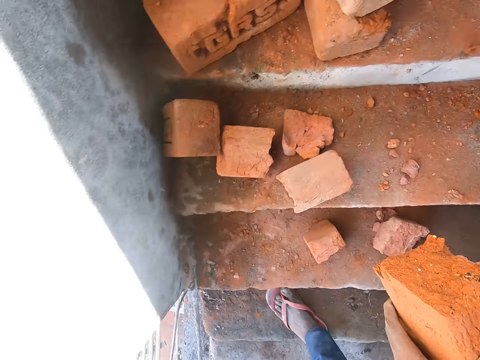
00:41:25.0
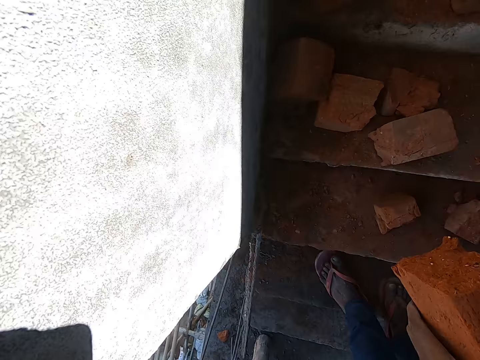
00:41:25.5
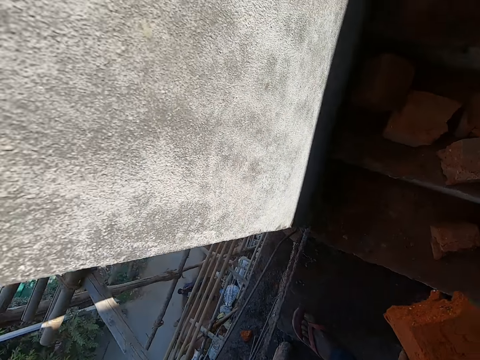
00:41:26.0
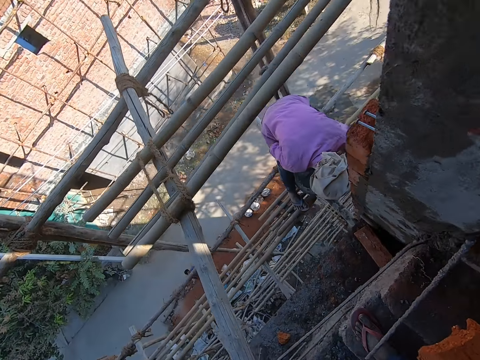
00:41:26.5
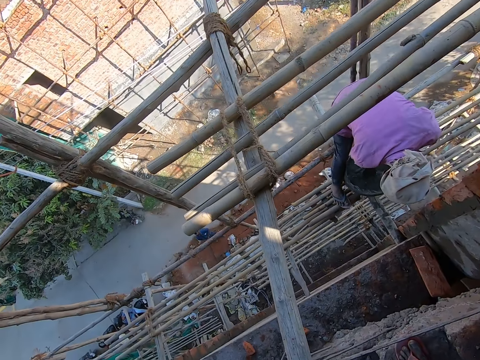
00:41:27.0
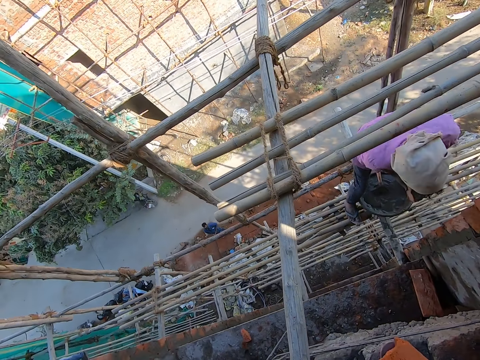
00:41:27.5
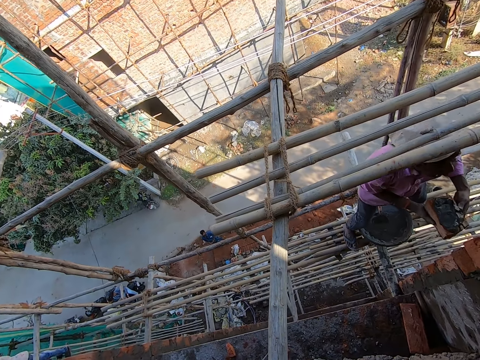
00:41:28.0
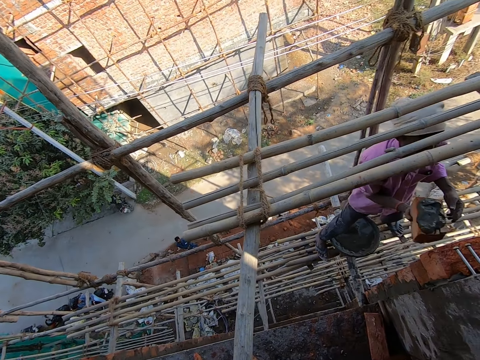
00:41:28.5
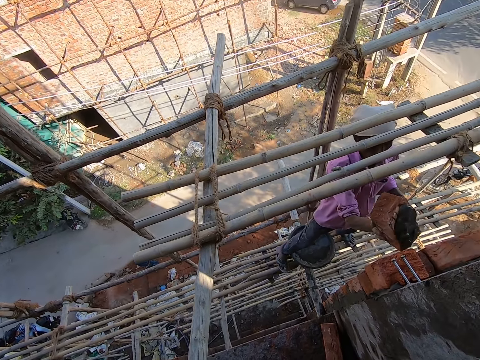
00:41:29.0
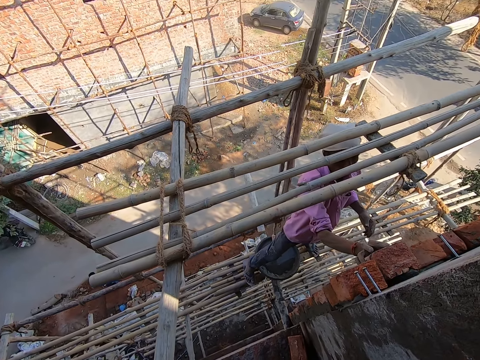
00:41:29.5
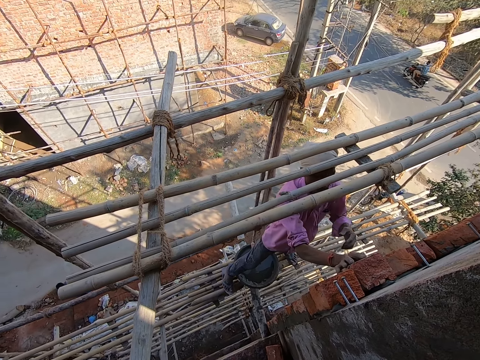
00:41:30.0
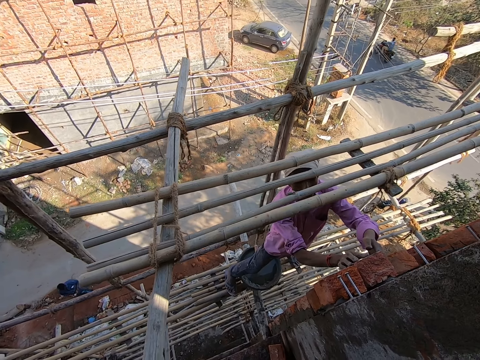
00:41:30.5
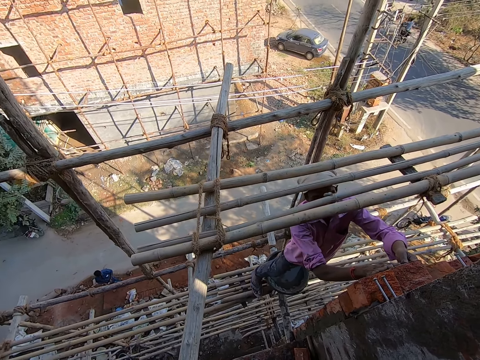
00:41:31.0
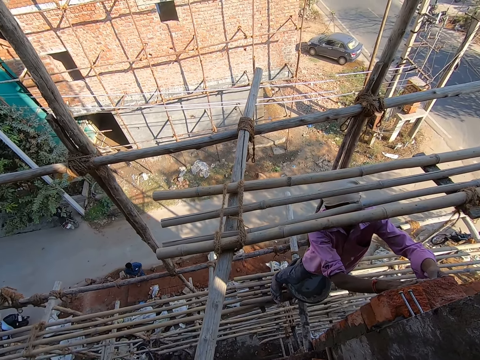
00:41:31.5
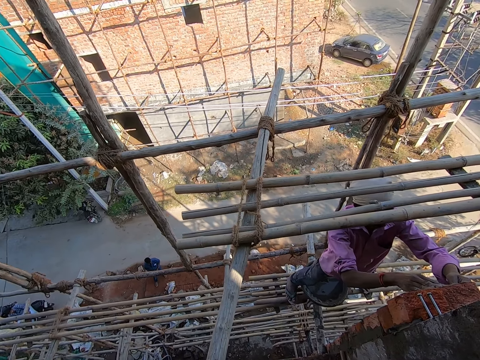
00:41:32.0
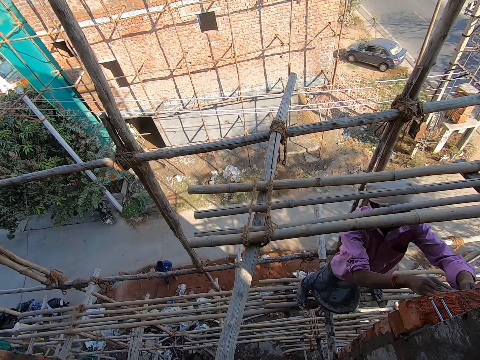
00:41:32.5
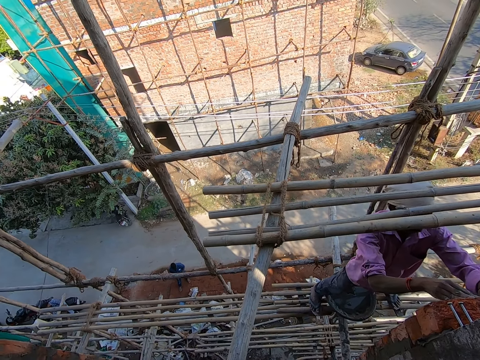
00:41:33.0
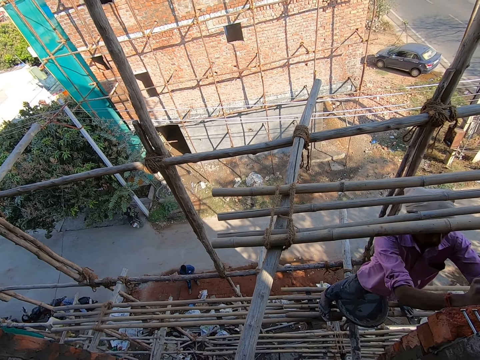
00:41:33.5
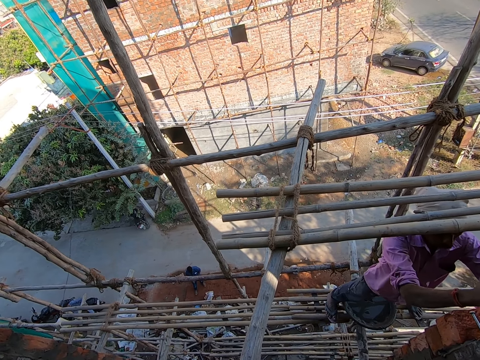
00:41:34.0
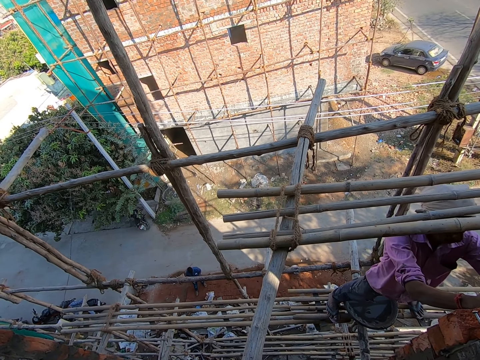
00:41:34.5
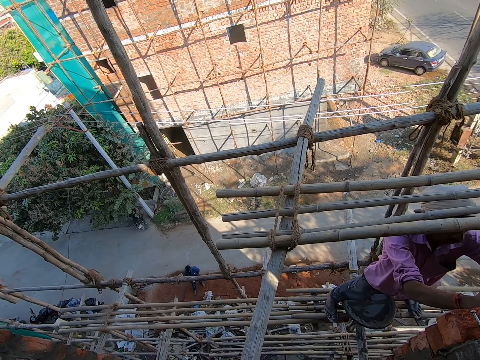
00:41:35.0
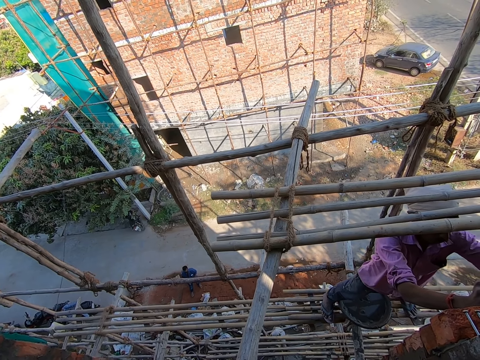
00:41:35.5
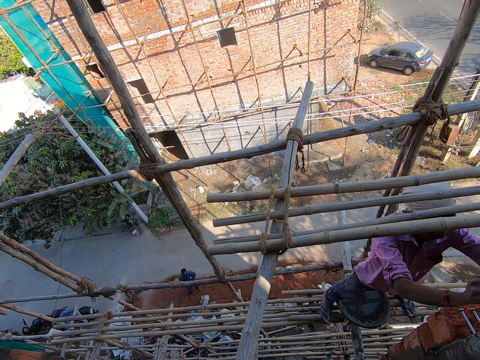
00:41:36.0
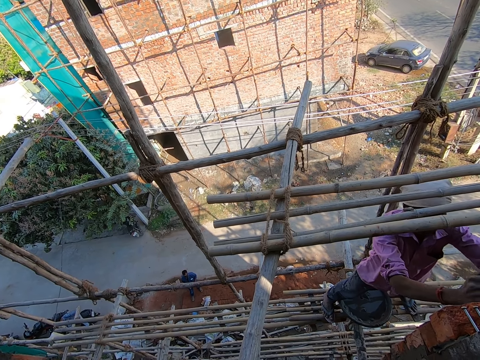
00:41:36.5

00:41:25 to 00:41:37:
The camera wearer turns around. The man attaches a red brick to the wall with his right hand. He attaches the red brick to the wall with both hands. The camera wearer converses with the man. The man hits the red brick to the wall with his right hand.

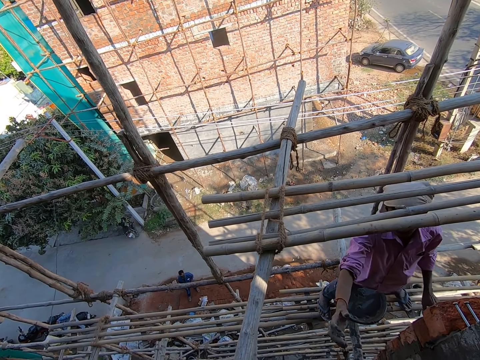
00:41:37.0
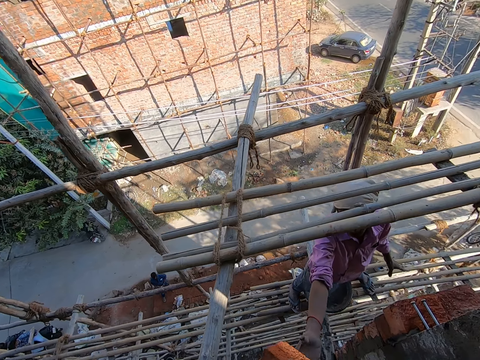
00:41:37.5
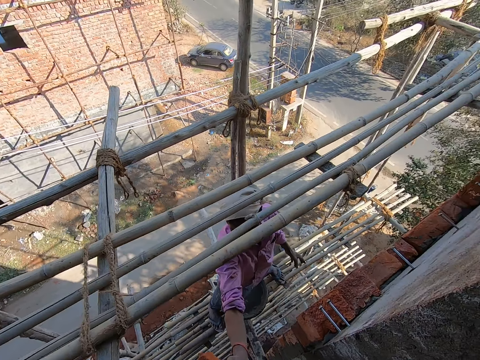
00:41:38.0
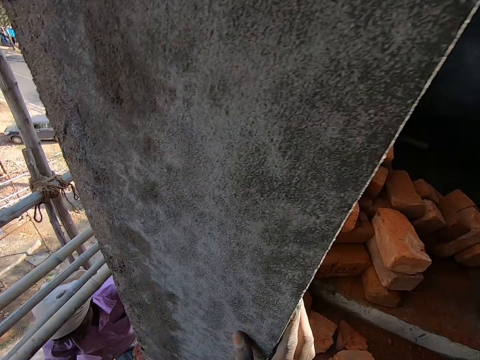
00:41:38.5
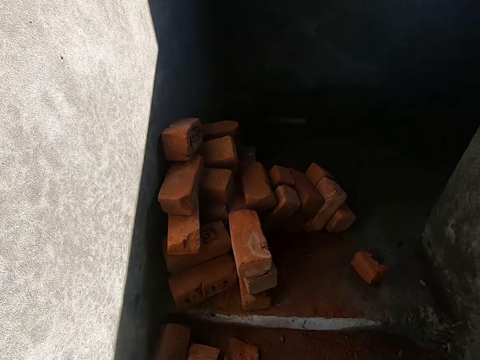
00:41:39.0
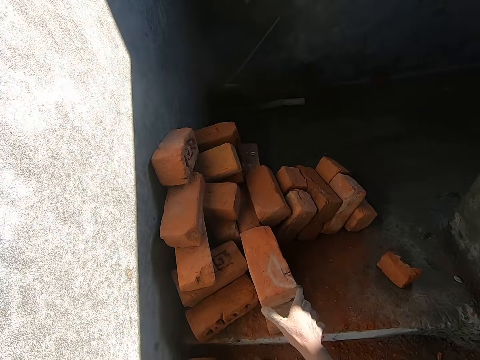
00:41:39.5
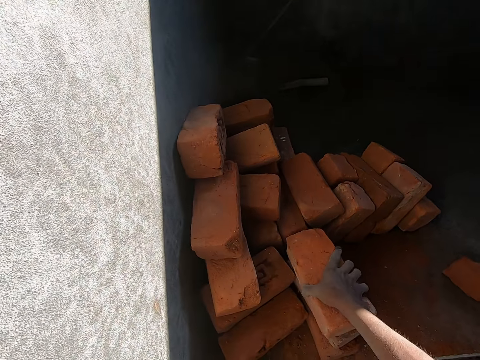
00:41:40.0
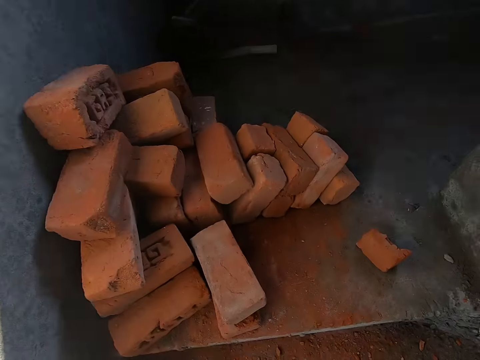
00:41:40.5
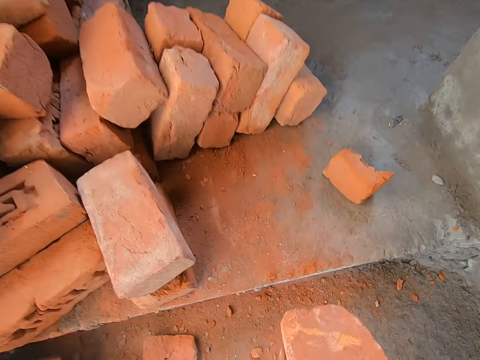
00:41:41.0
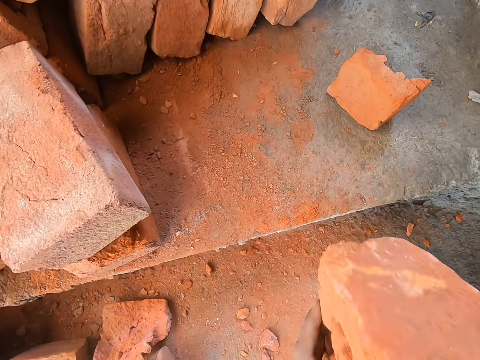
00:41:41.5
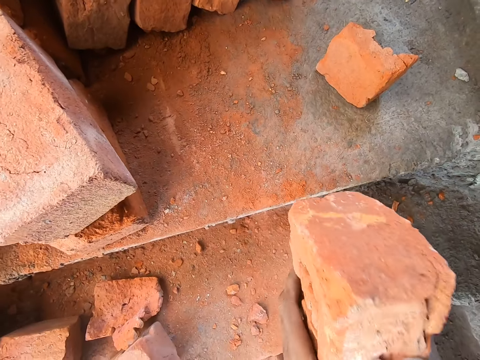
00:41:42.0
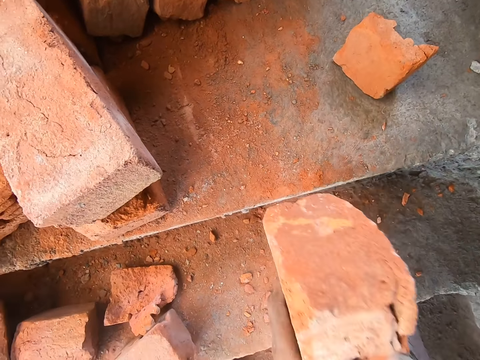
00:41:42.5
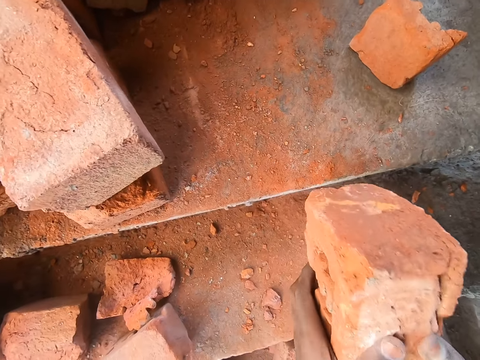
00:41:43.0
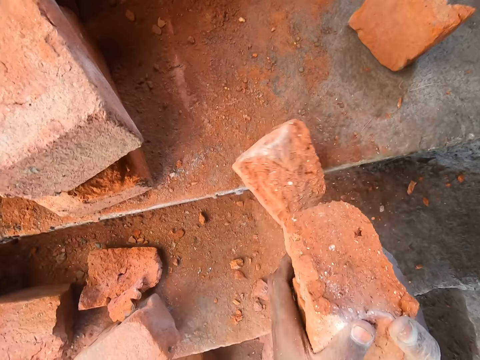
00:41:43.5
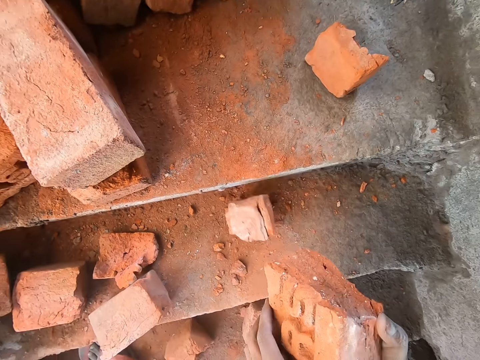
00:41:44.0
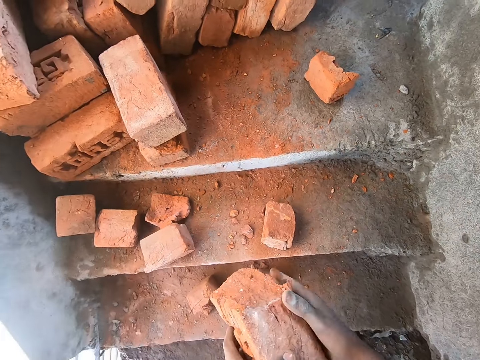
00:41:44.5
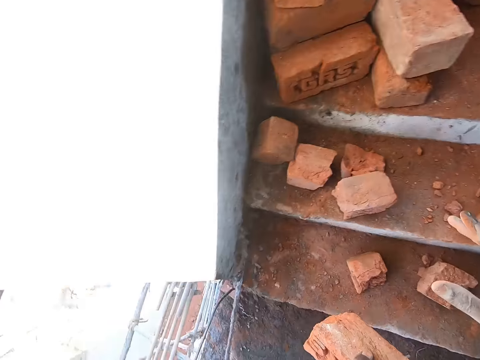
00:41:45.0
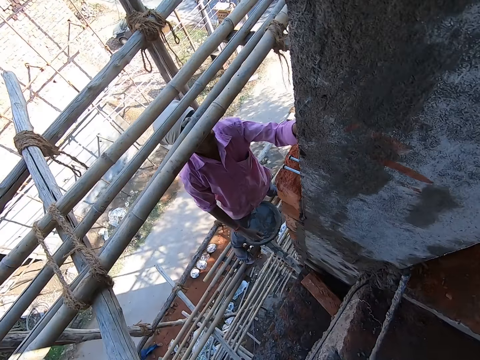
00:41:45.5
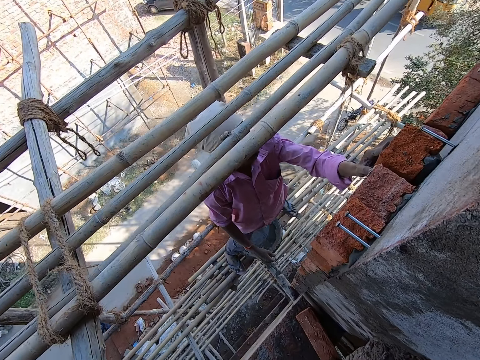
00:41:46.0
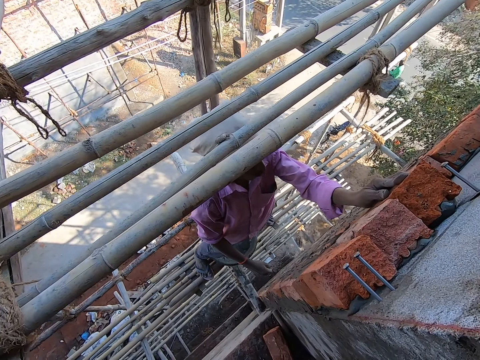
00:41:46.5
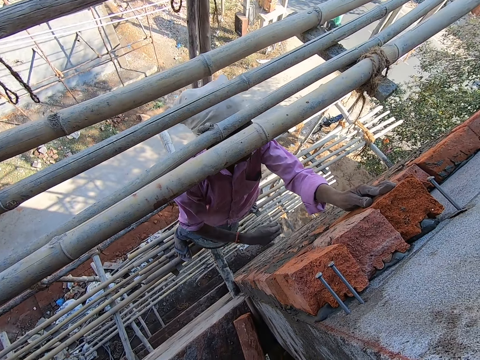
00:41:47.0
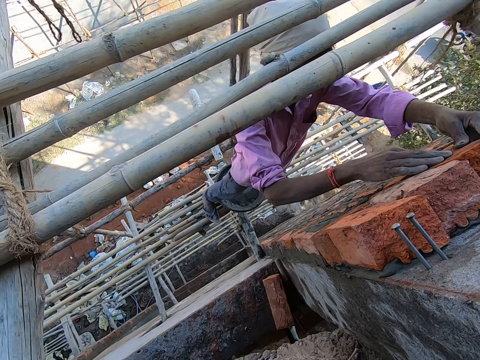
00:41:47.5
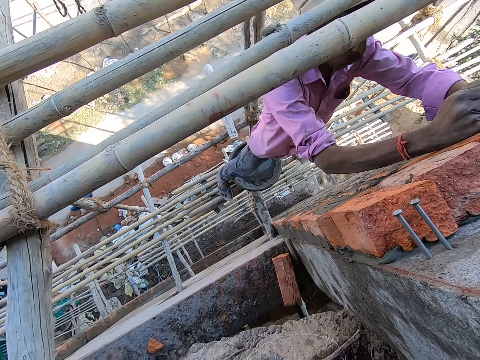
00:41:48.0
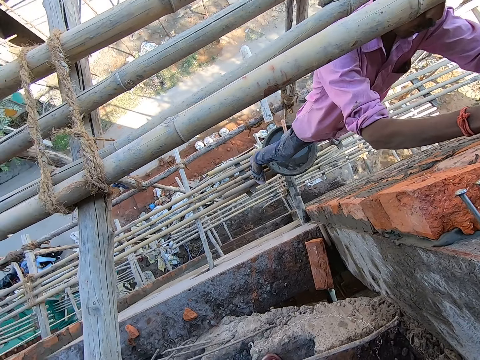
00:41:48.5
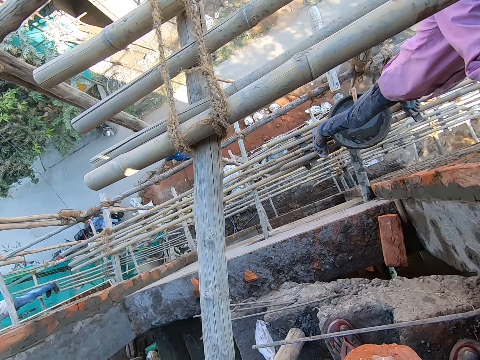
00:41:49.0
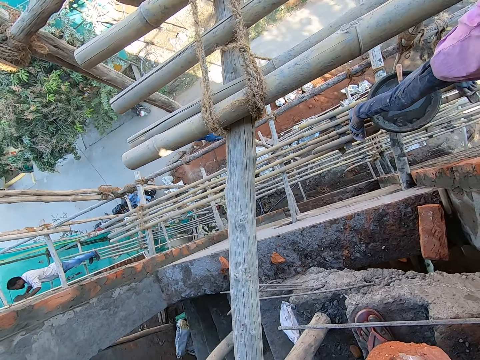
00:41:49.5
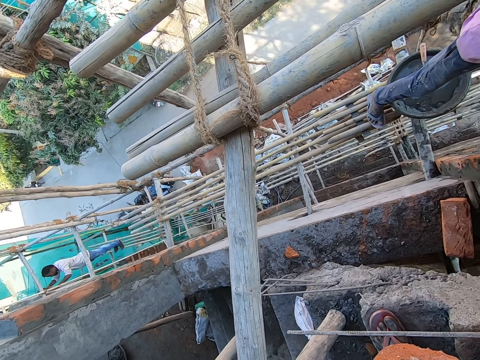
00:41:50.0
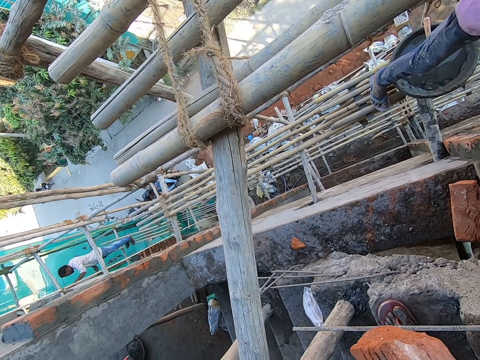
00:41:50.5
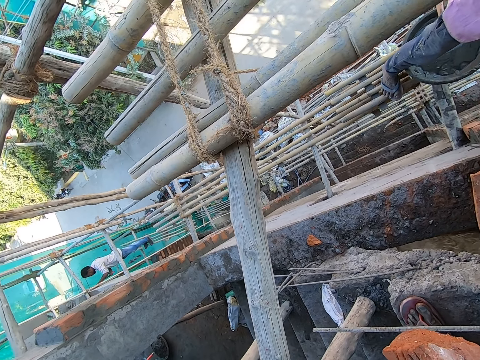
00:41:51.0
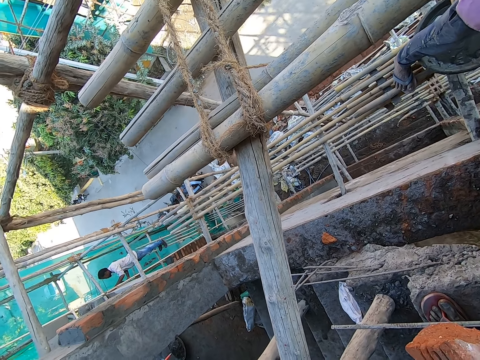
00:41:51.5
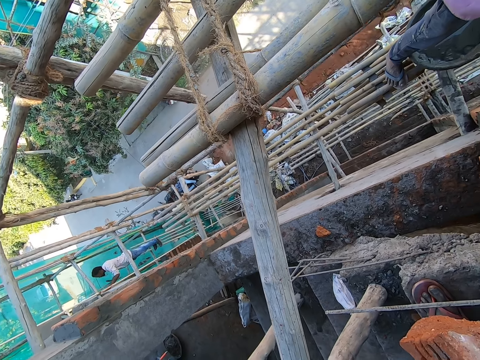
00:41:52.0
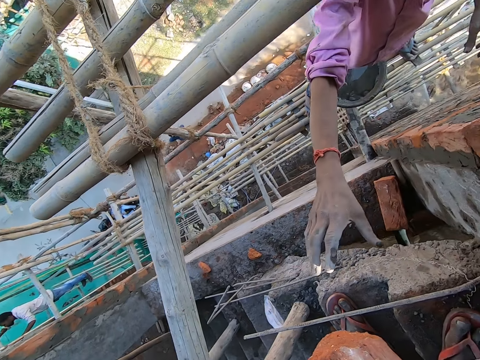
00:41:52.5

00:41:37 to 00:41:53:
The person picks a brick from the camera wearer. The camera wearer turns around. He picks a red brick from a pile of red bricks on the stairs with his right hand. He hits the red brick on the stairs with both hands. He turns around. He attaches a red brick to the wall with both hands. The person aligns a brick on the wall and hits the brick with a hand.
